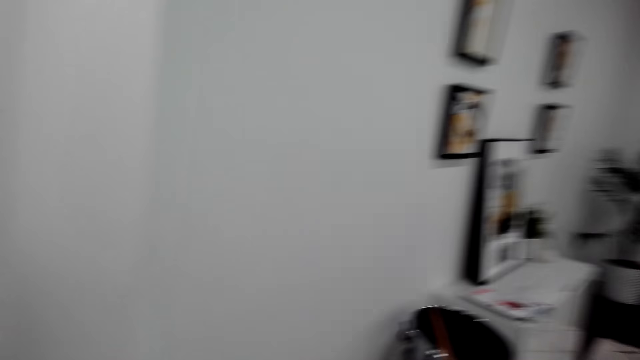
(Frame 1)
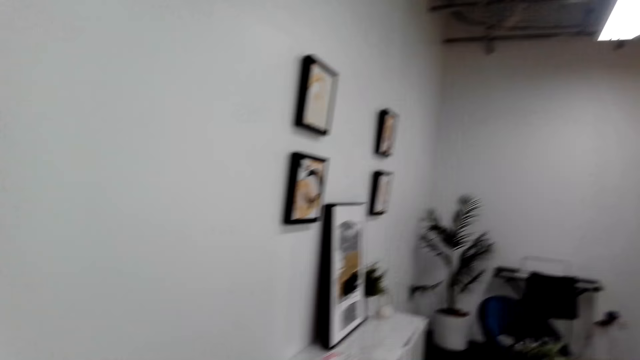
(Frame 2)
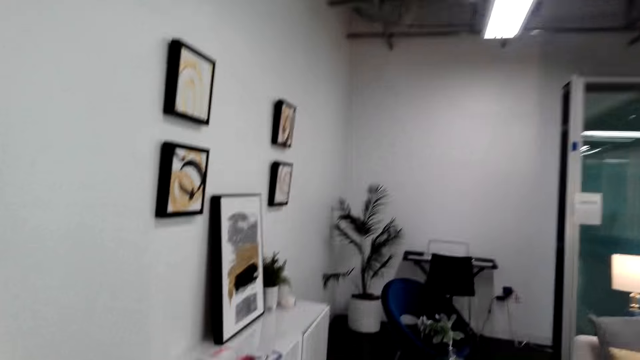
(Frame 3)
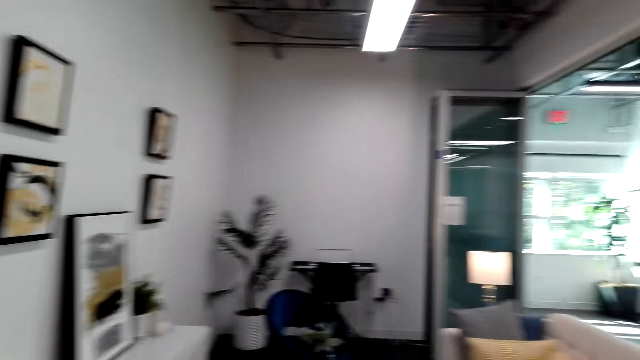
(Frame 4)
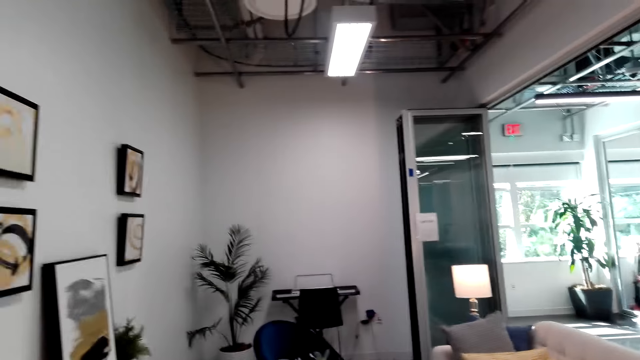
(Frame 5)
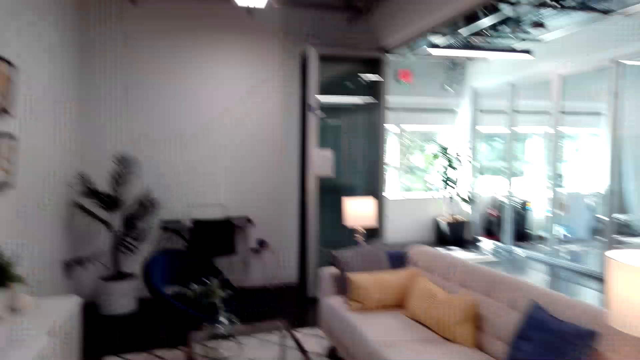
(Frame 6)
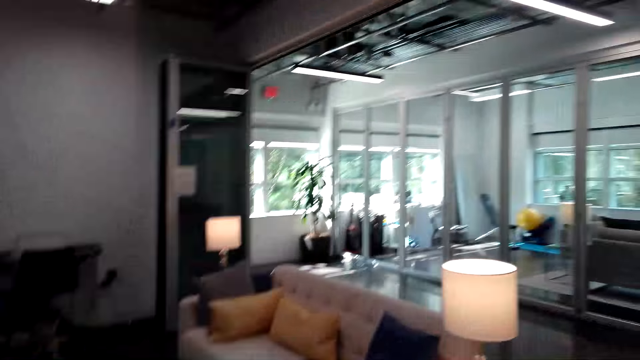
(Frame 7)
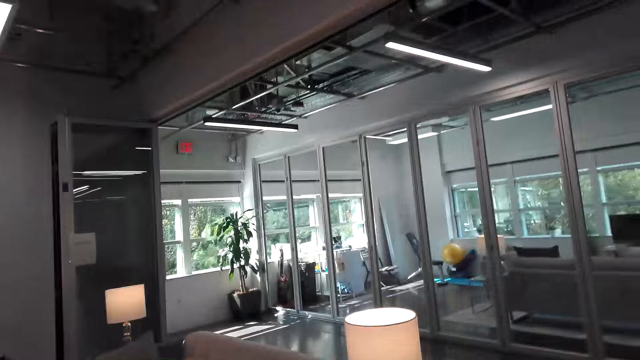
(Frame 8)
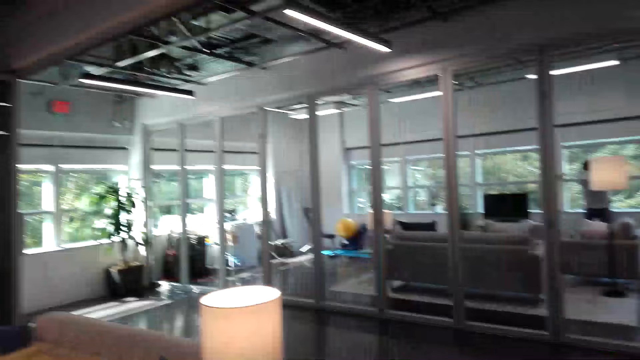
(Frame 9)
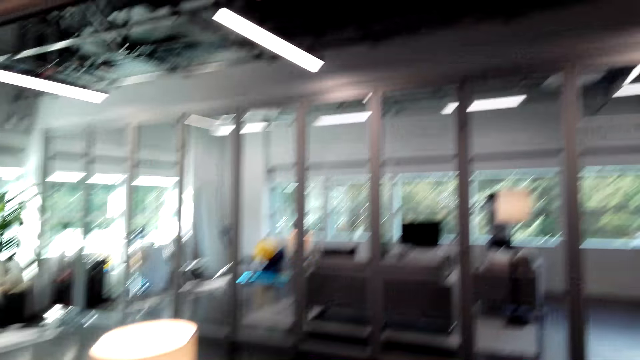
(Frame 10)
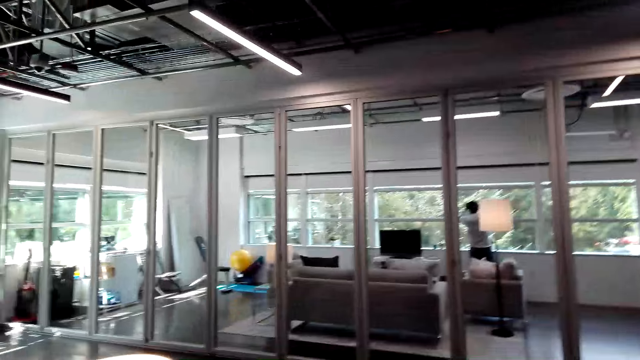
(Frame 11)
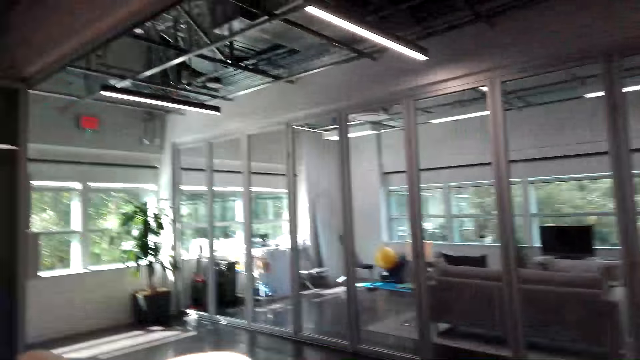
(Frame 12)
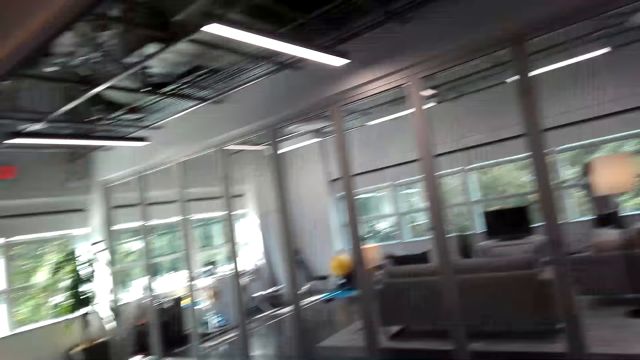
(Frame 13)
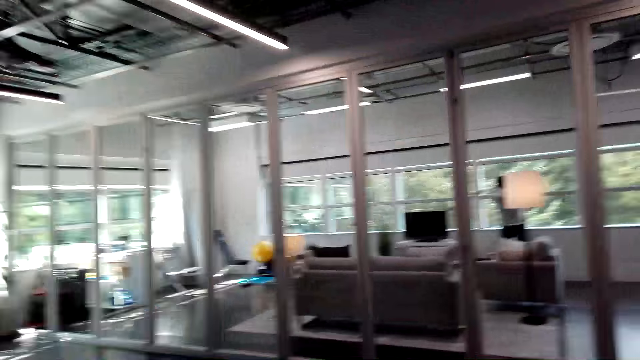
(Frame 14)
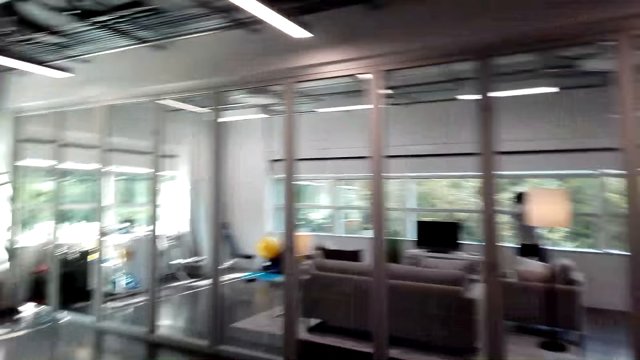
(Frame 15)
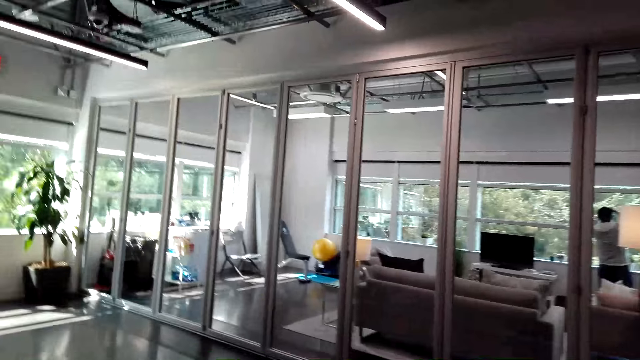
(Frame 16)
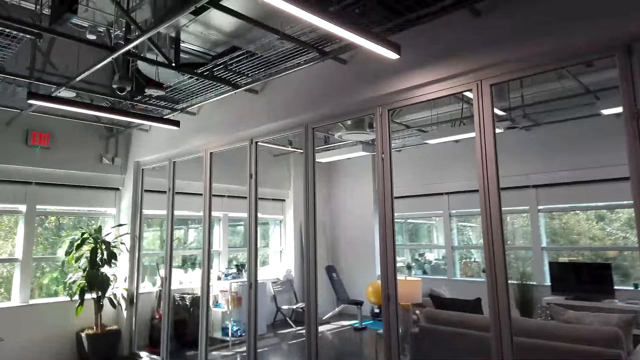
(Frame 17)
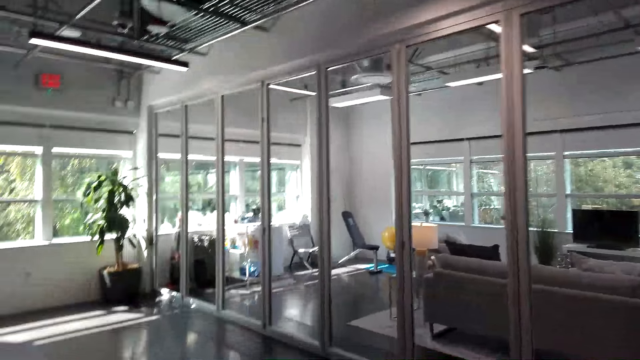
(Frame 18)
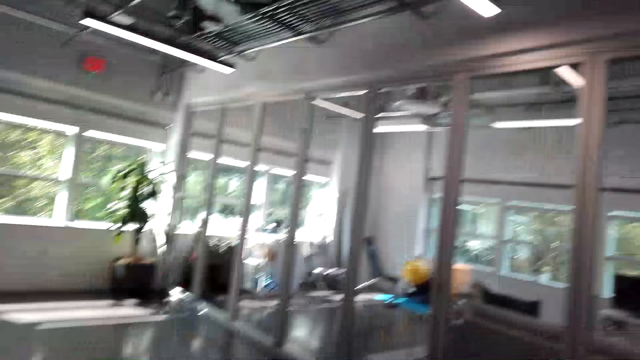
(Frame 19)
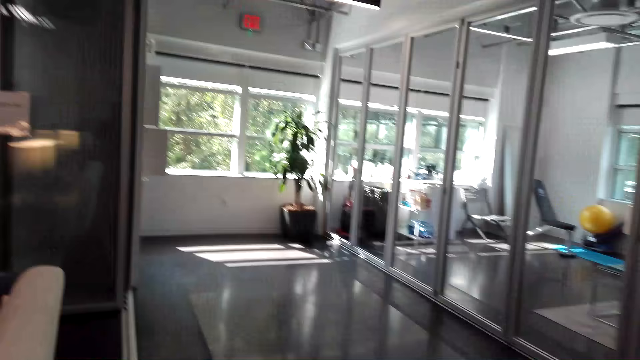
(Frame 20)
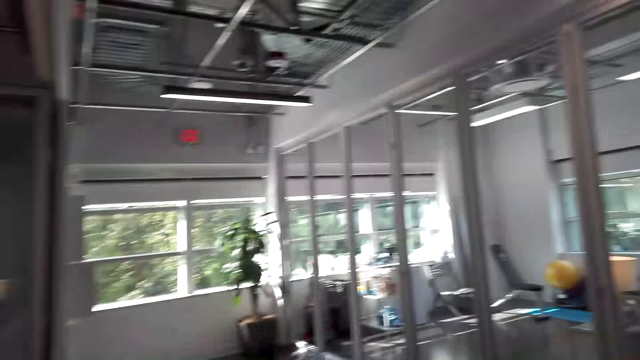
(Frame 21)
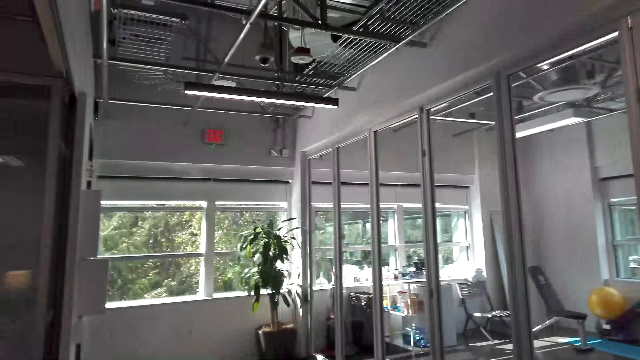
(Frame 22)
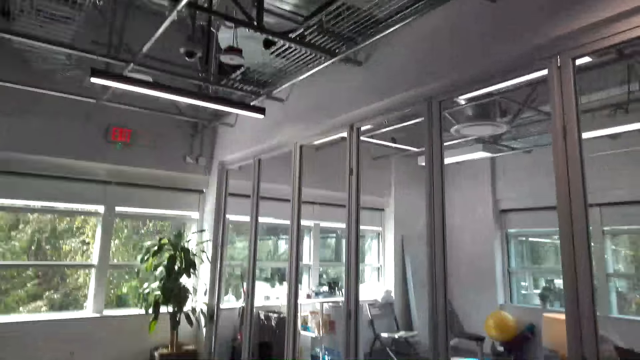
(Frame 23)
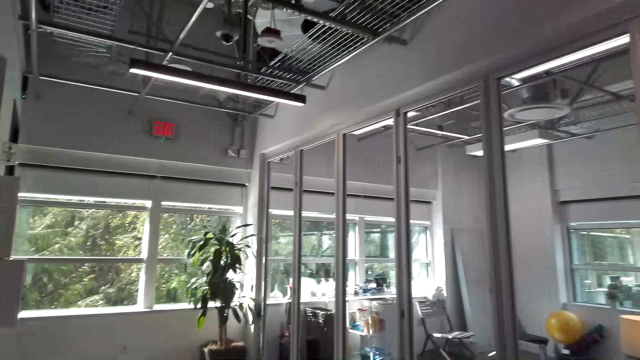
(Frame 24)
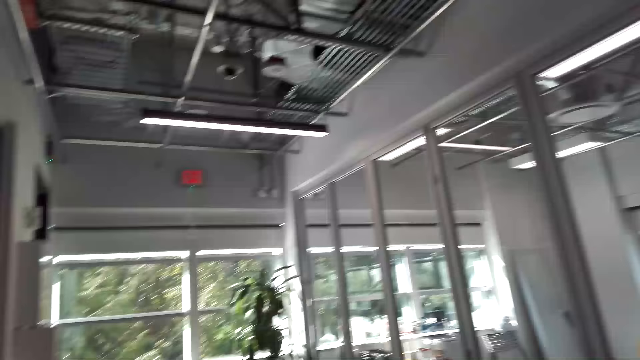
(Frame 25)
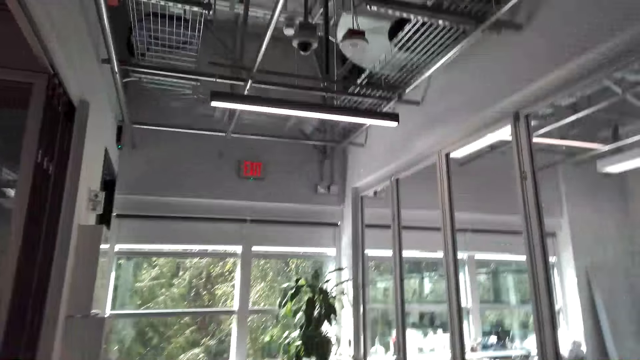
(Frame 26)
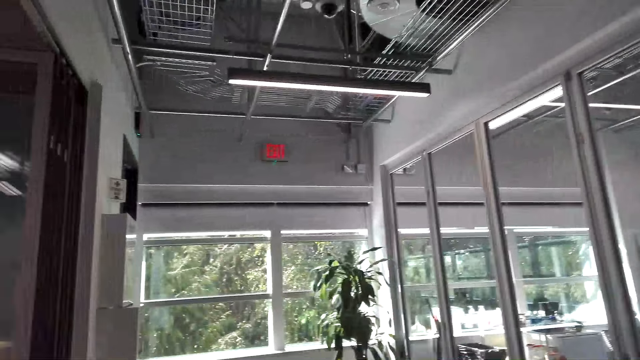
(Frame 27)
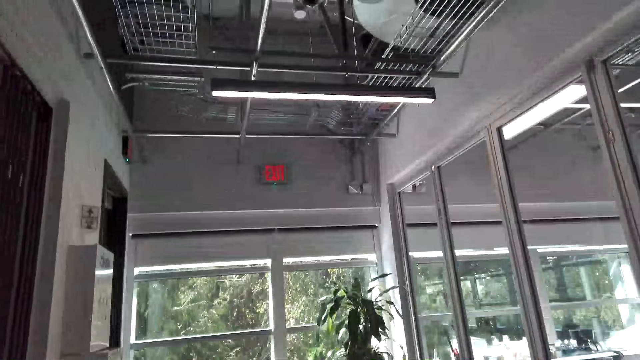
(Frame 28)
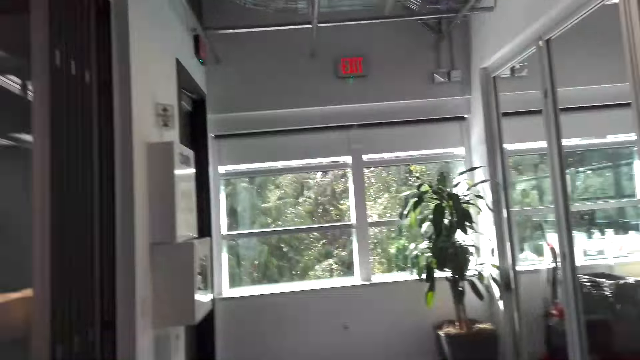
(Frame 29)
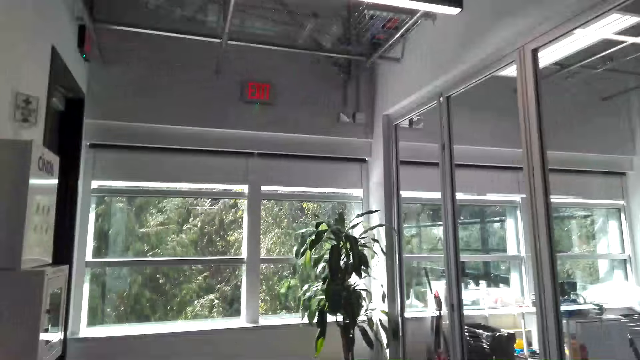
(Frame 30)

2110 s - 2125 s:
The camera wearer talks on the cellphone. They turn around. They talk on the cellphone. They walk towards the exit. They exit the room. They talk on the cellphone. They walk on the corridor. They talk on the cellphone.

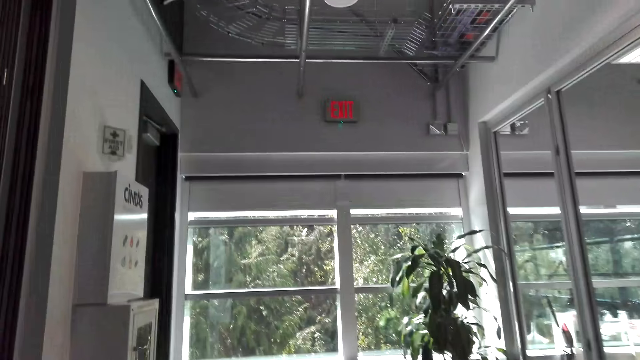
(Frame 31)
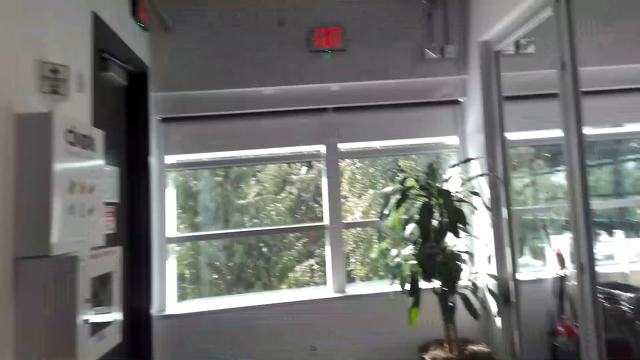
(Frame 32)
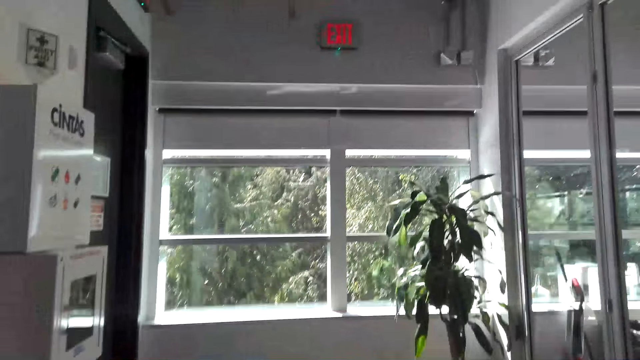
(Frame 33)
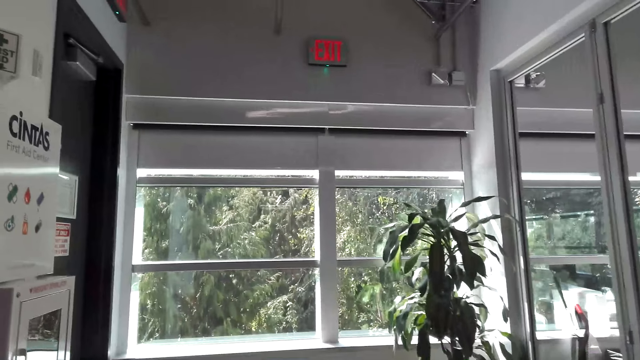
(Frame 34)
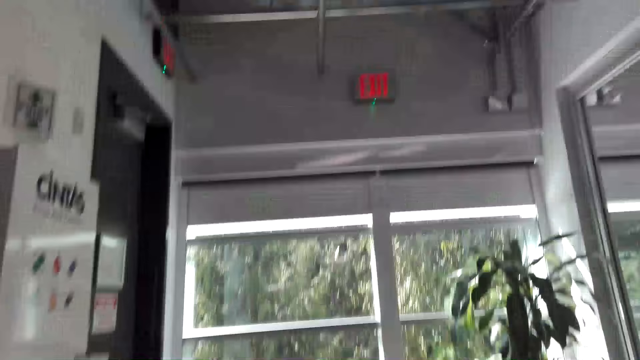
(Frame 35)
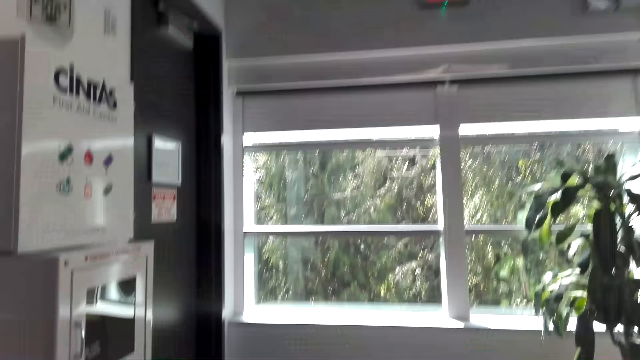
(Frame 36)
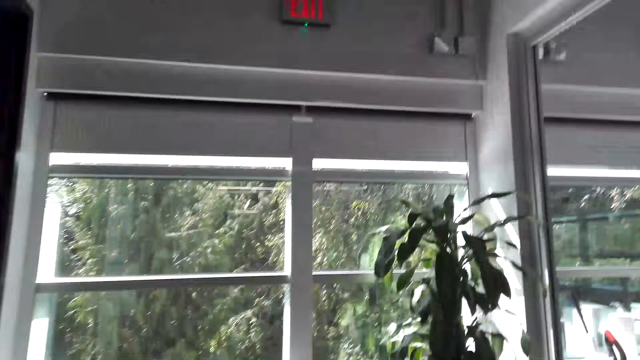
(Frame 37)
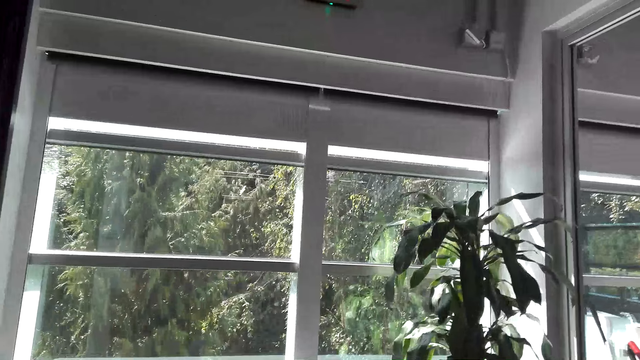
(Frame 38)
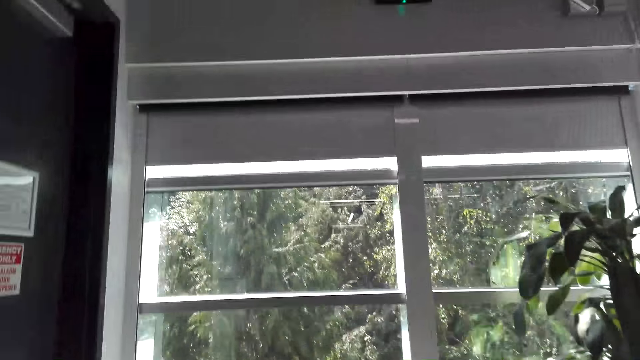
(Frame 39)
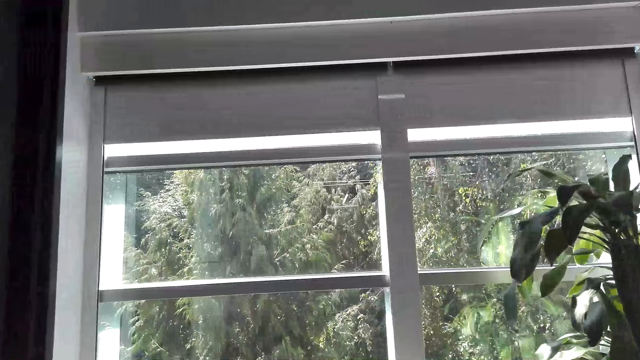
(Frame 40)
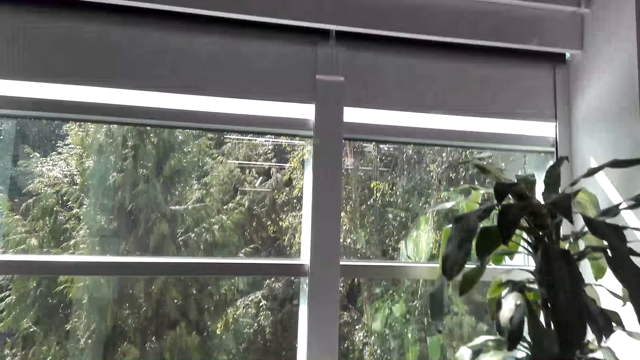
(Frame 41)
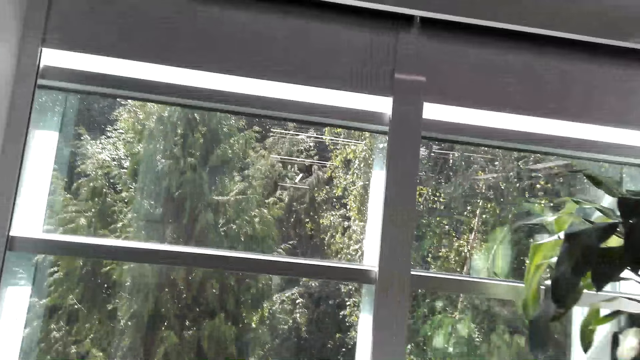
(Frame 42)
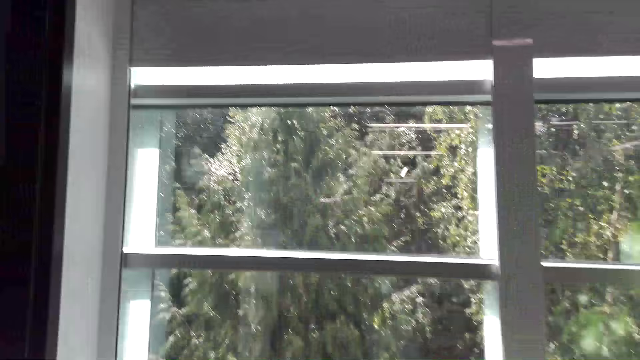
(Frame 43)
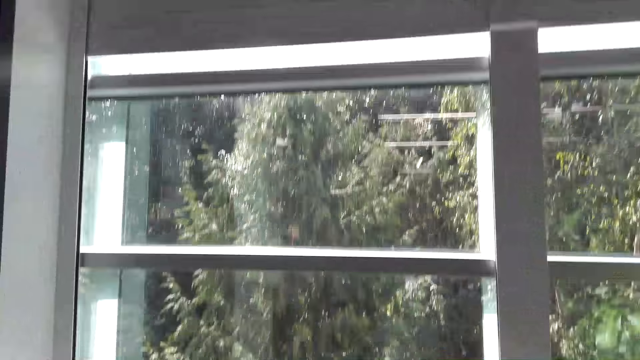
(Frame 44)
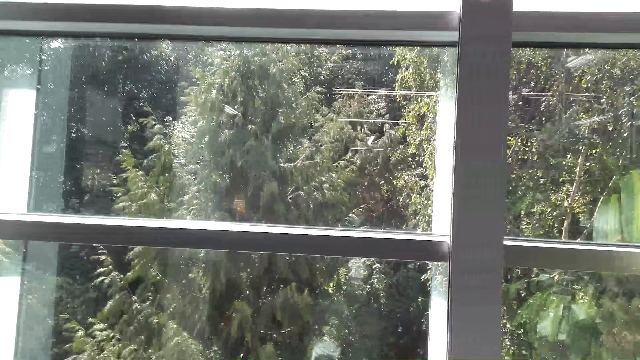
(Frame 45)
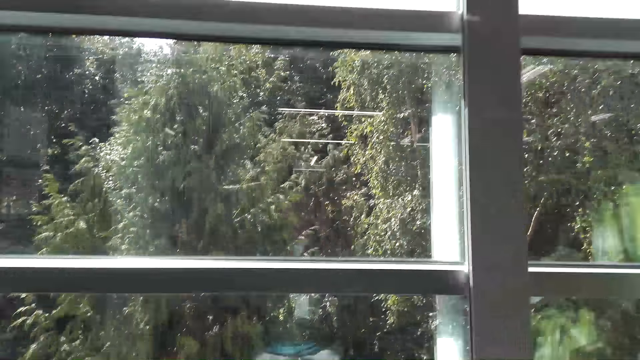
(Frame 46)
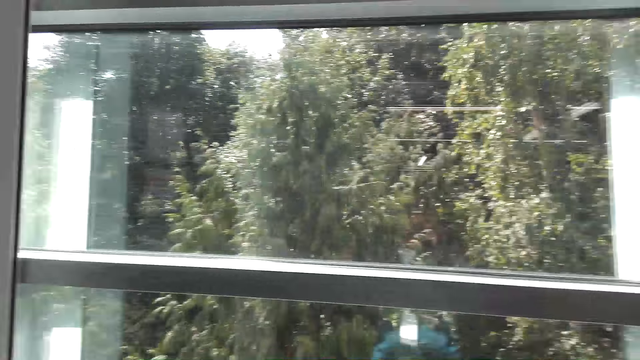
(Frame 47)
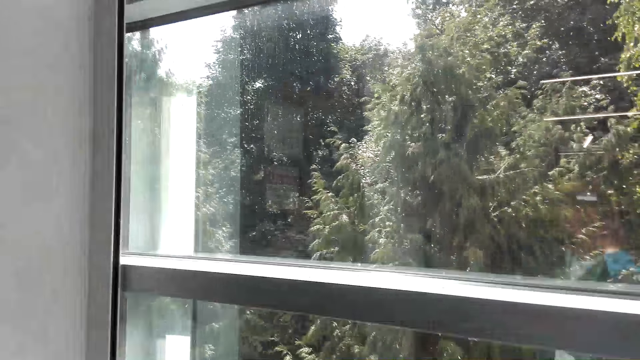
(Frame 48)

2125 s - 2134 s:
The camera wearer walks towards the window. They talk on the cellphone. They stand by the window. They talk on the cellphone.
